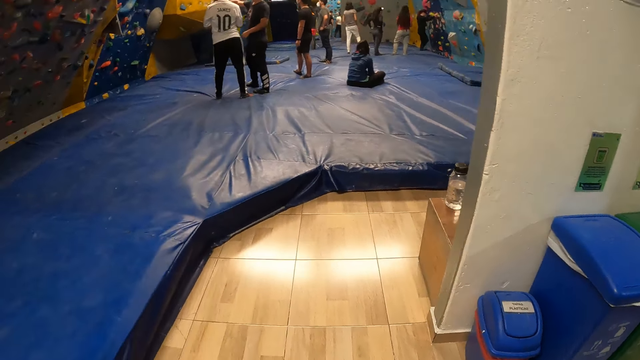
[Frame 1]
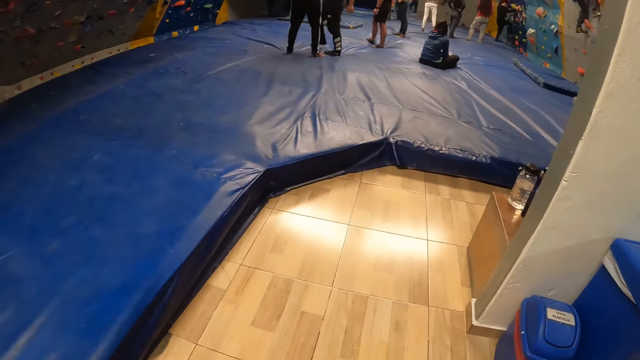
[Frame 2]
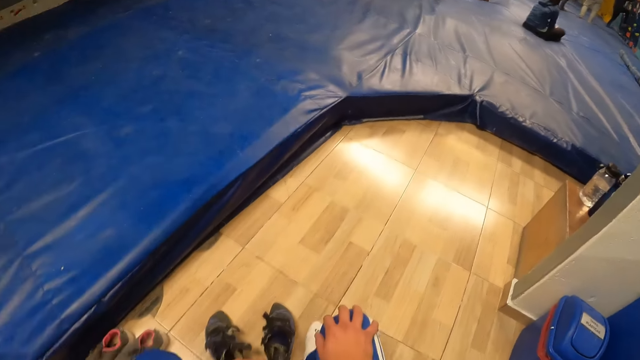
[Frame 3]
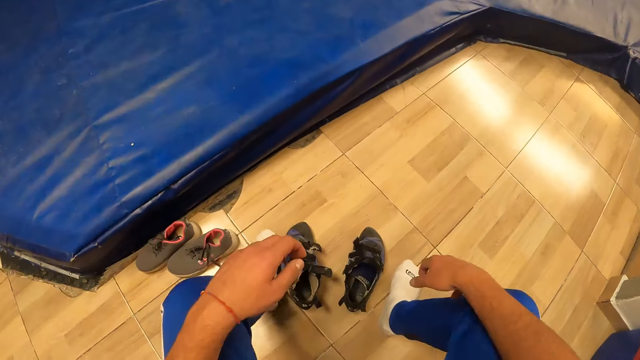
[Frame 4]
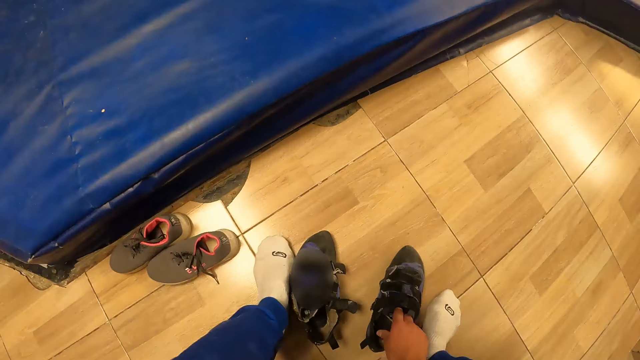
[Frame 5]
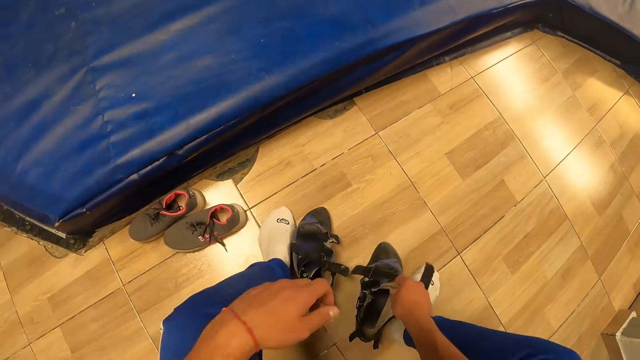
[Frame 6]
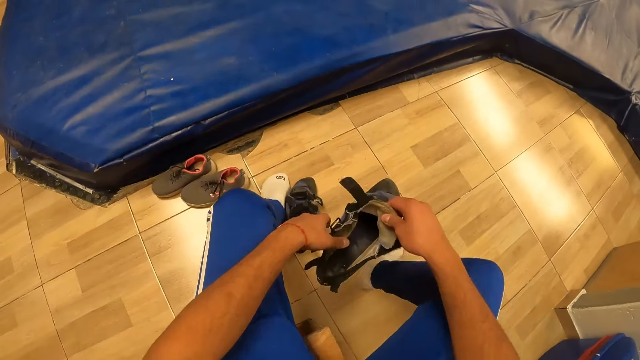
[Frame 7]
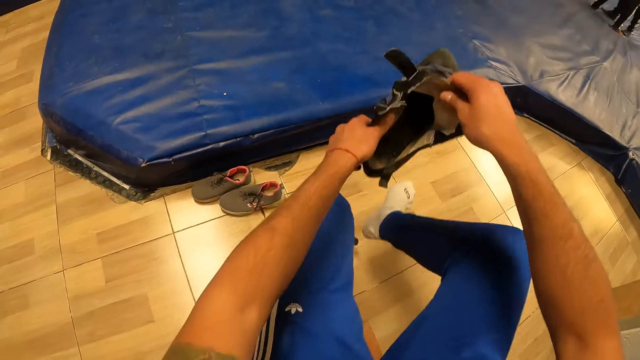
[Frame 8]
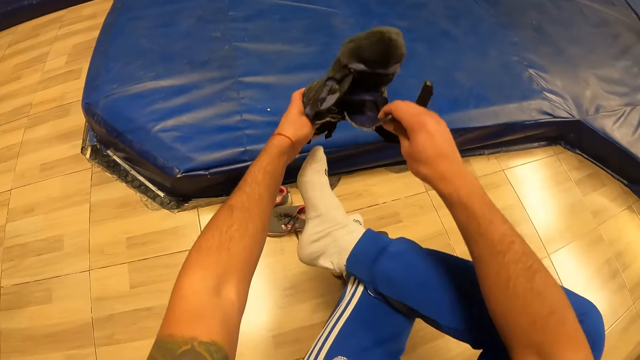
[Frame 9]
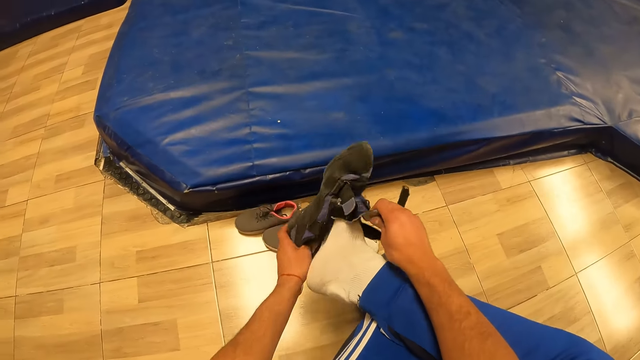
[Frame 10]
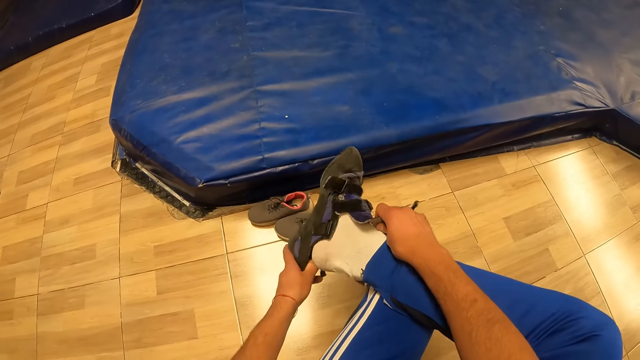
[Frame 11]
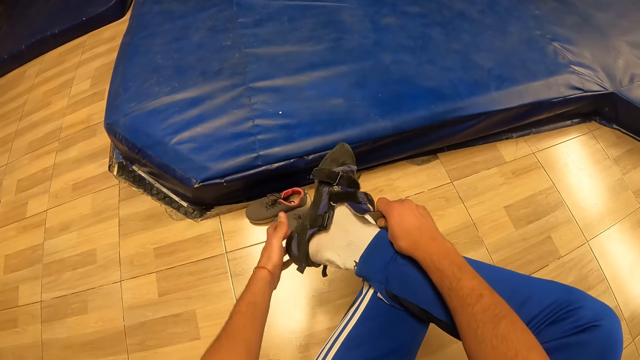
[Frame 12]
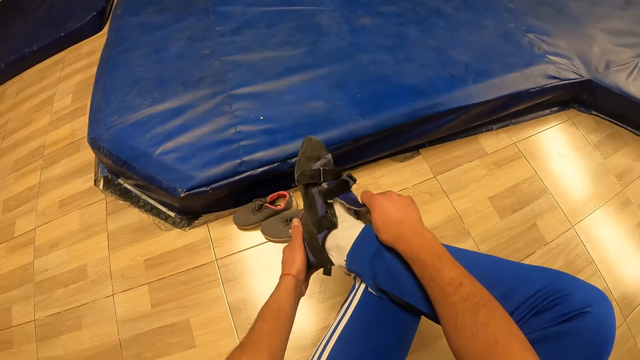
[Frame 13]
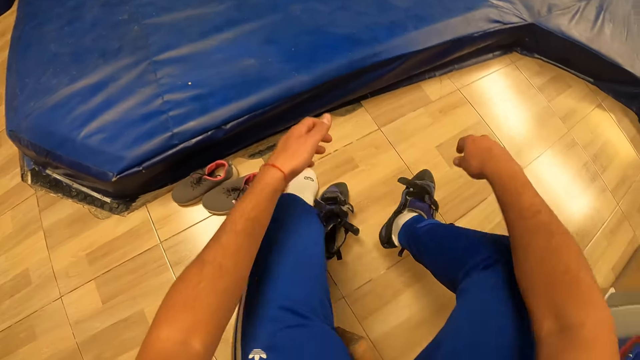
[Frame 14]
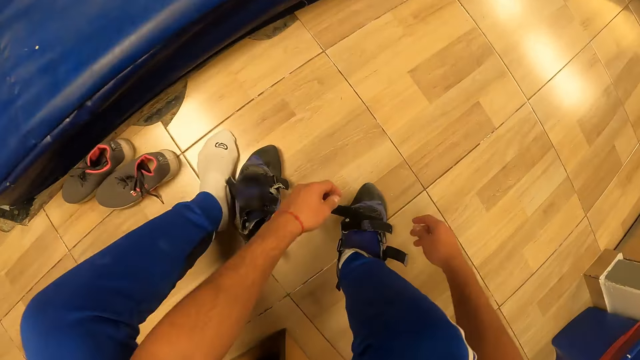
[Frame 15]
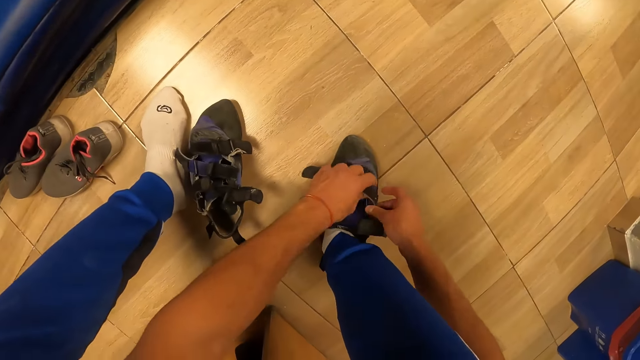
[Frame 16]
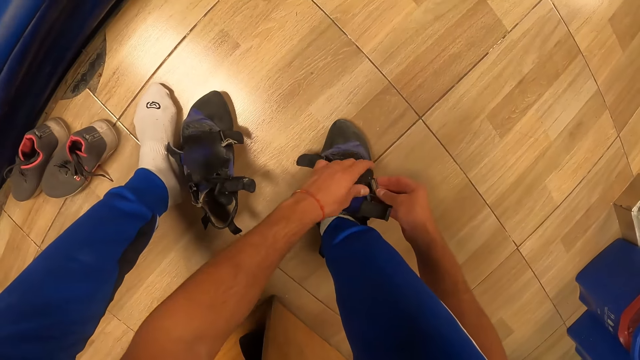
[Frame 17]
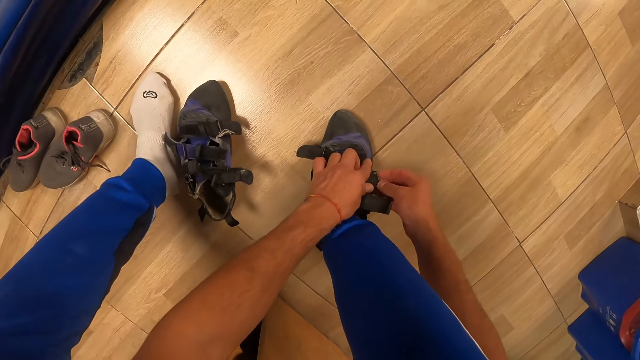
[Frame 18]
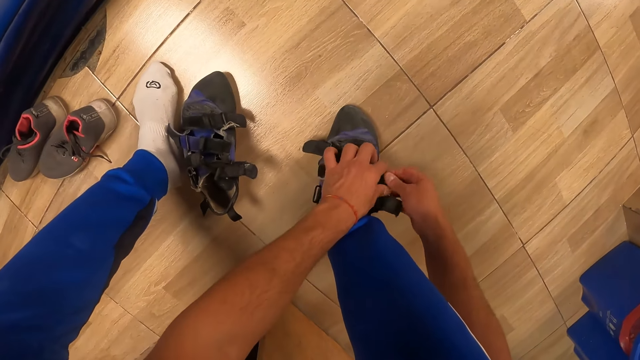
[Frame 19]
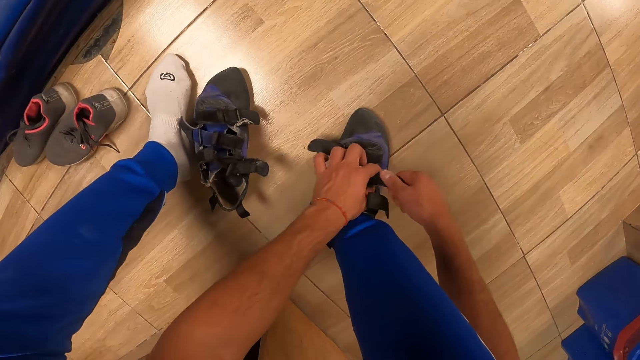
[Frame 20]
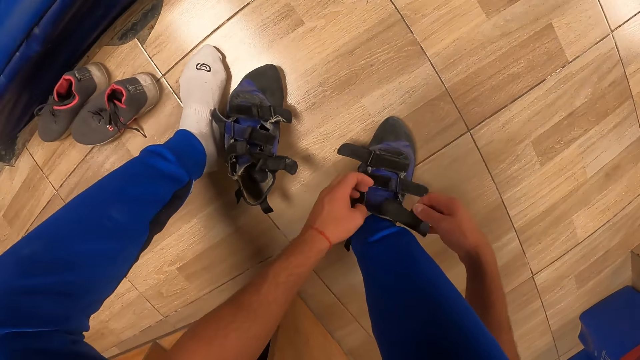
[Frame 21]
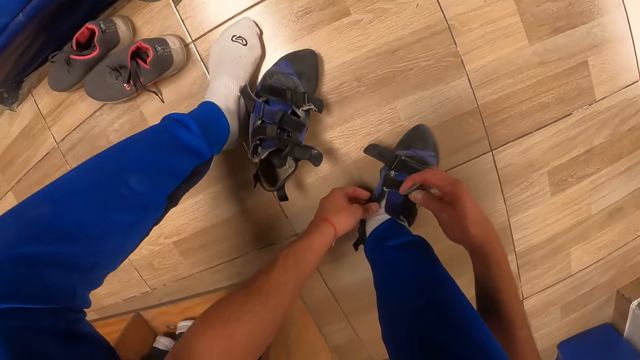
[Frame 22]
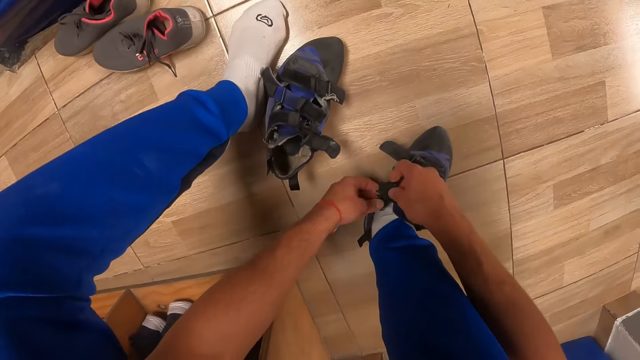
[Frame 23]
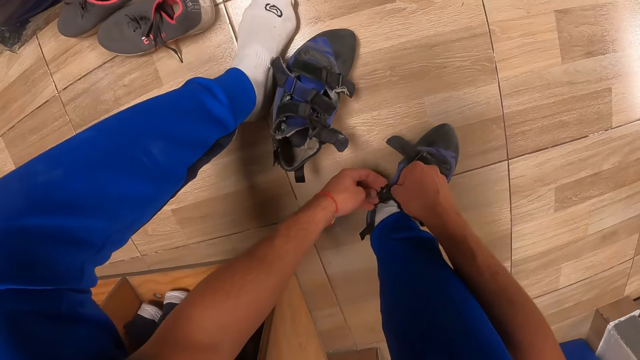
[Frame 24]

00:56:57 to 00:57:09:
The camera wearer picks up his right leg sandal on the floor with his right hand. He wears the right leg sandal in his hand.

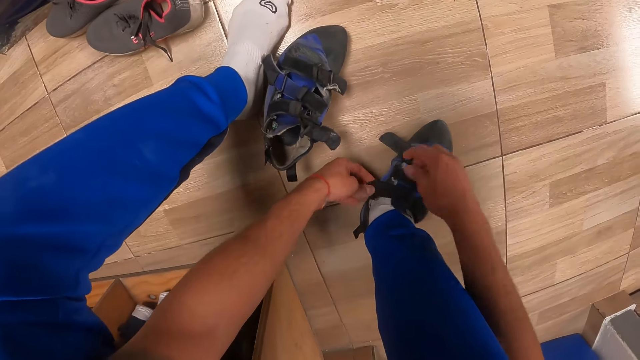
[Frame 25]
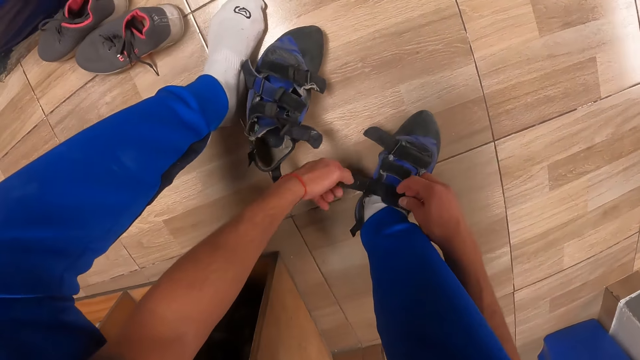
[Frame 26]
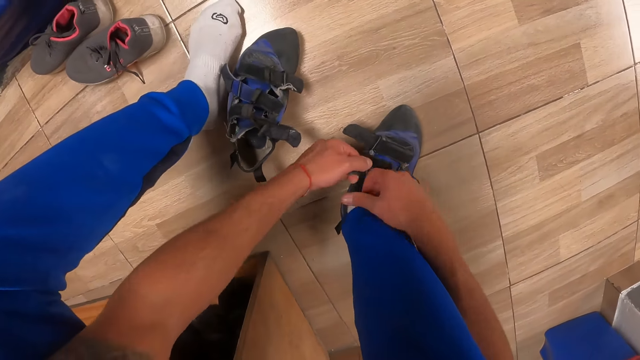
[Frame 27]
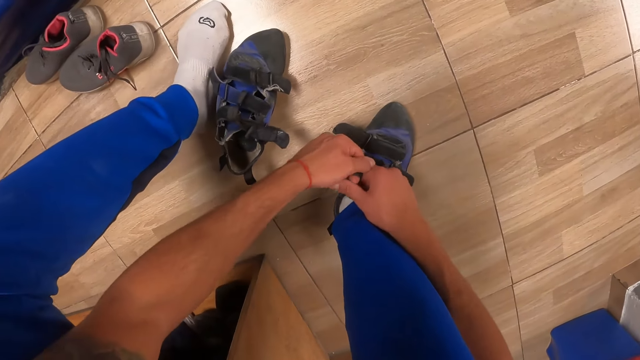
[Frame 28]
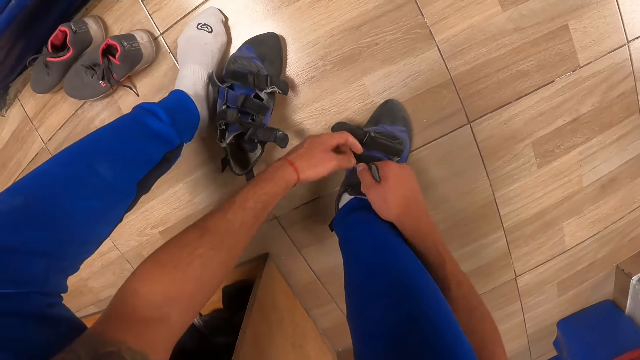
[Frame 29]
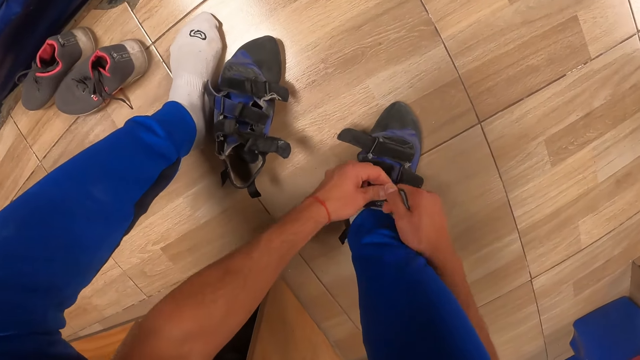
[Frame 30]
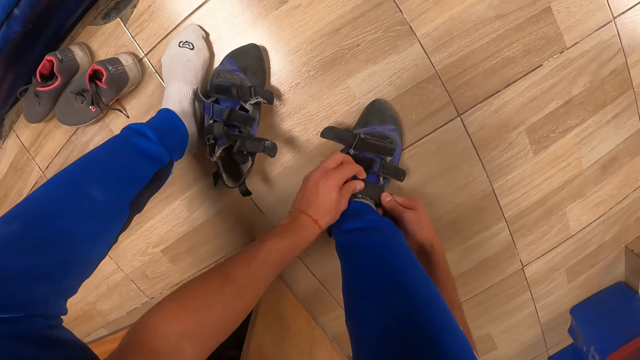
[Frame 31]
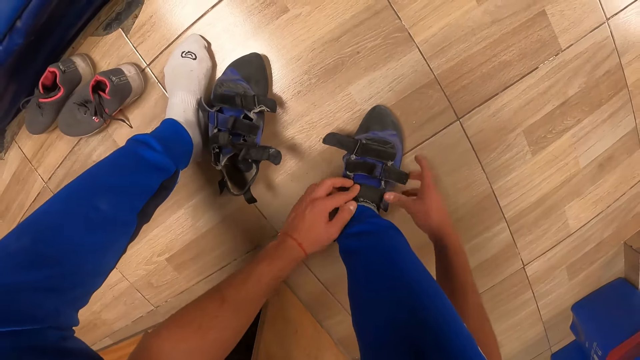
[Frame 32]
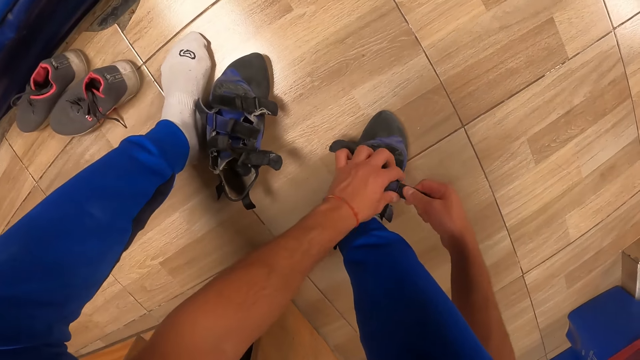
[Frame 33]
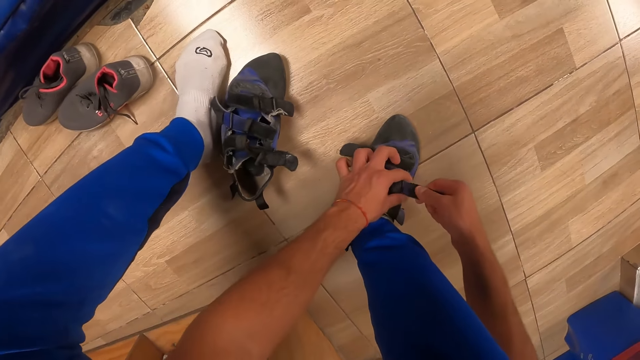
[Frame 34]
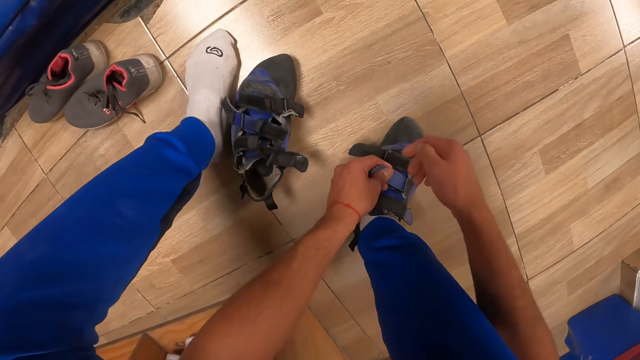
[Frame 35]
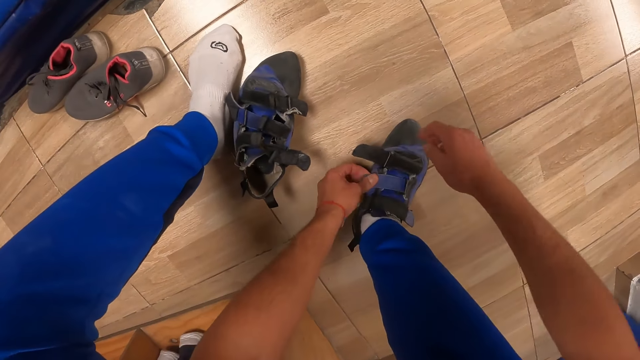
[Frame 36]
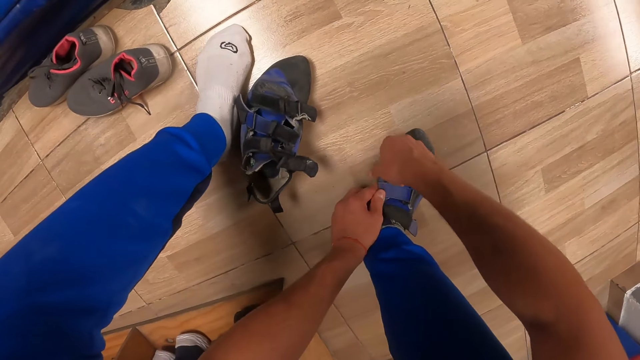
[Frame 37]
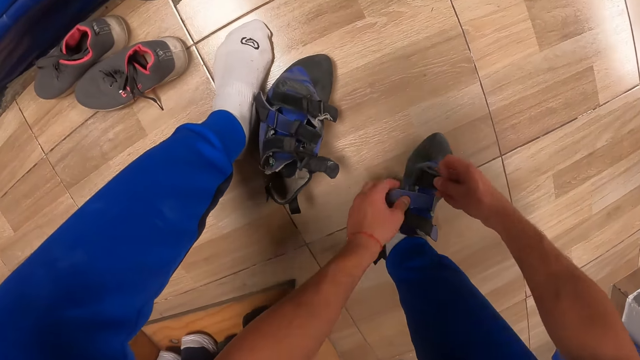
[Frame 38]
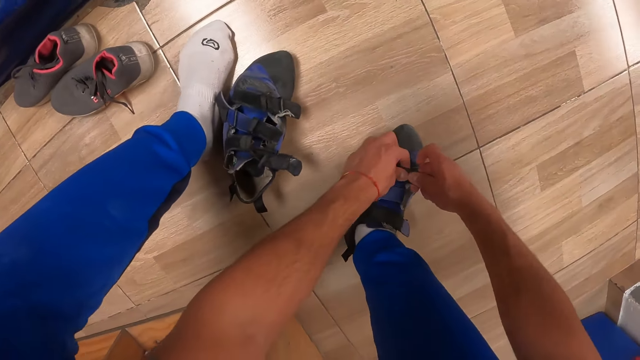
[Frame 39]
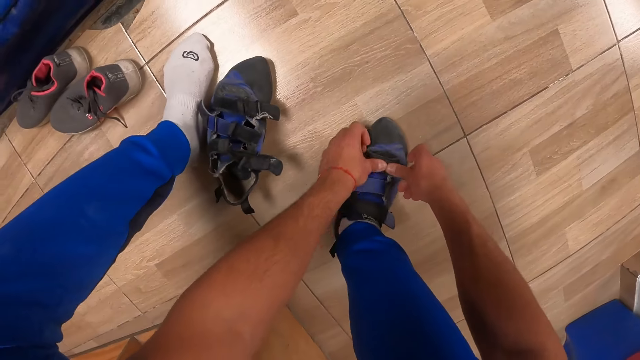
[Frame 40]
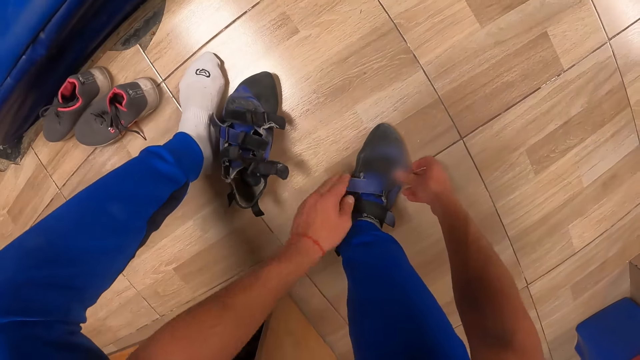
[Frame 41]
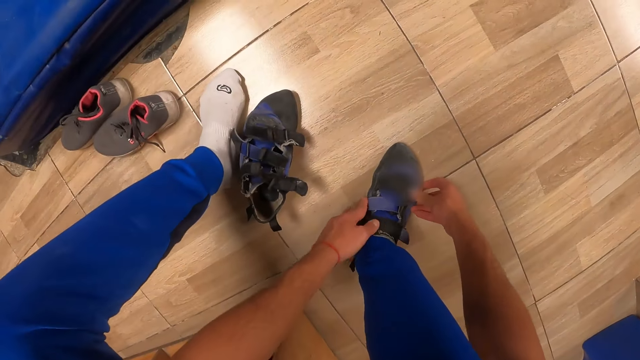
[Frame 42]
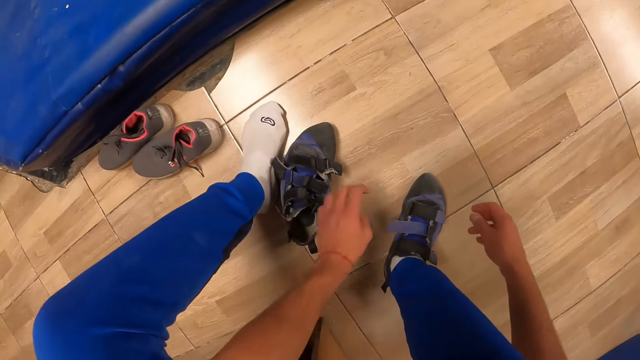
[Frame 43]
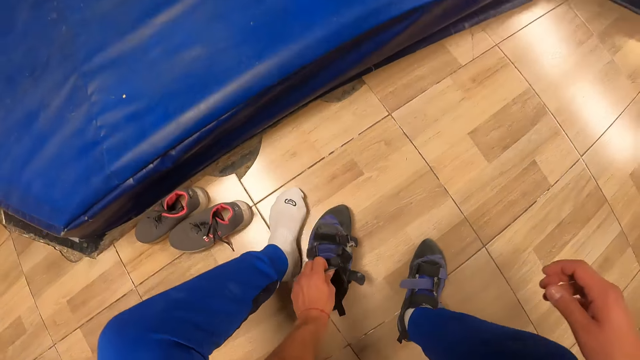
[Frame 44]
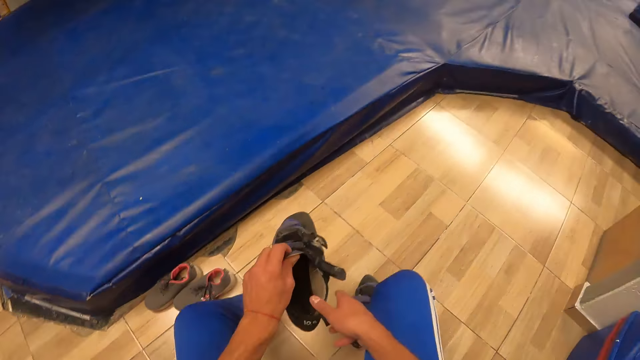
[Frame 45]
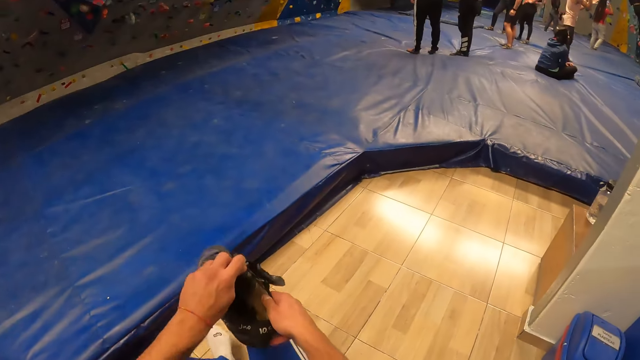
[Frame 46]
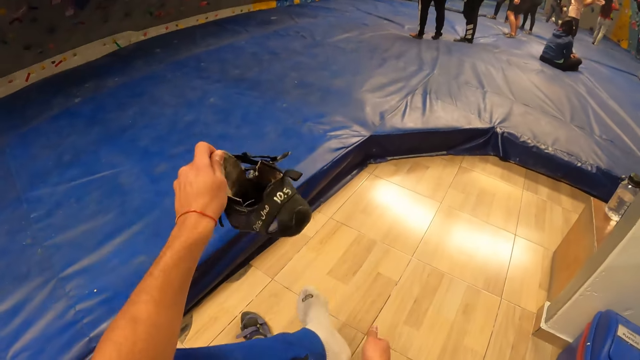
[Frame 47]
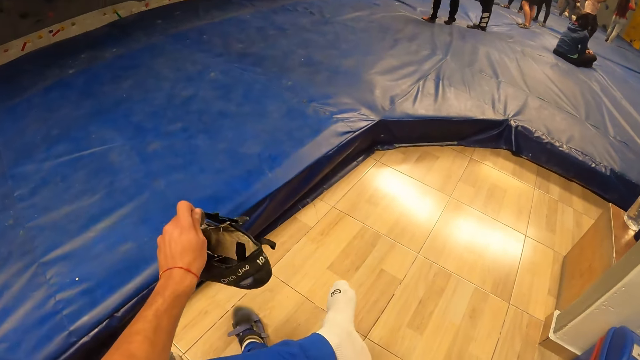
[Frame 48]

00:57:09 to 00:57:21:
The camera wearer picks up the shoe on the floor with his right hand.
